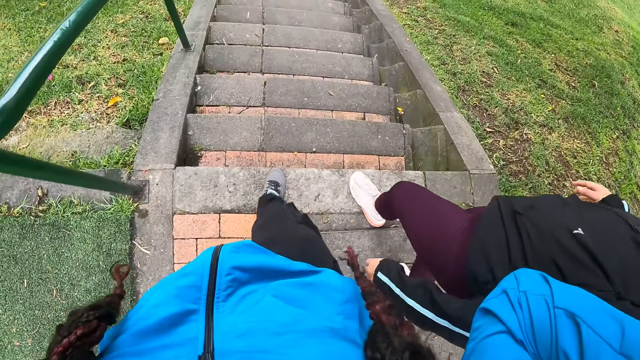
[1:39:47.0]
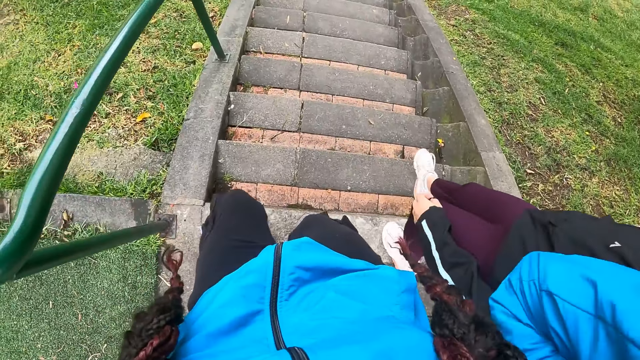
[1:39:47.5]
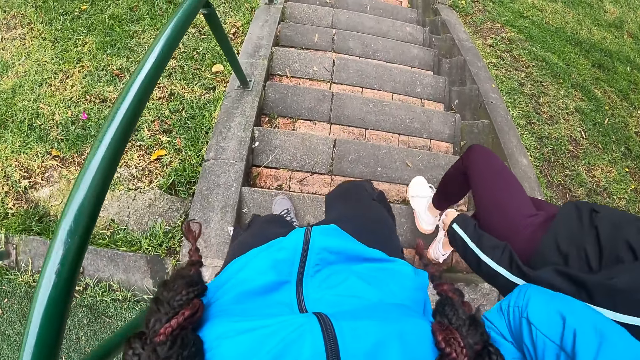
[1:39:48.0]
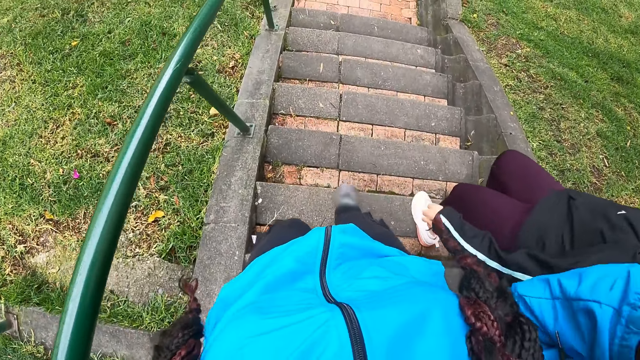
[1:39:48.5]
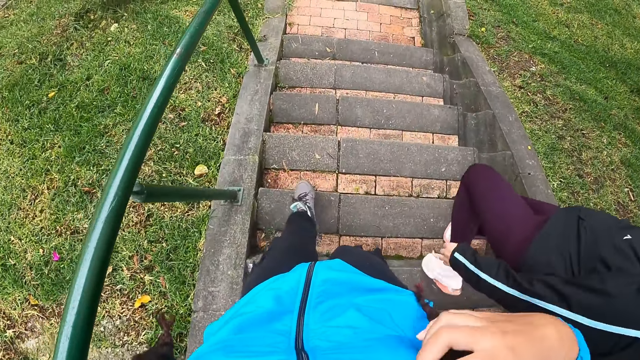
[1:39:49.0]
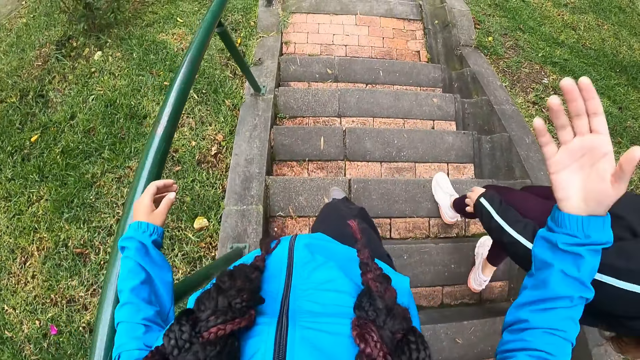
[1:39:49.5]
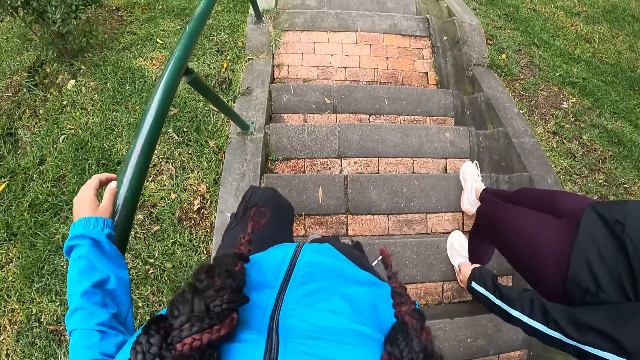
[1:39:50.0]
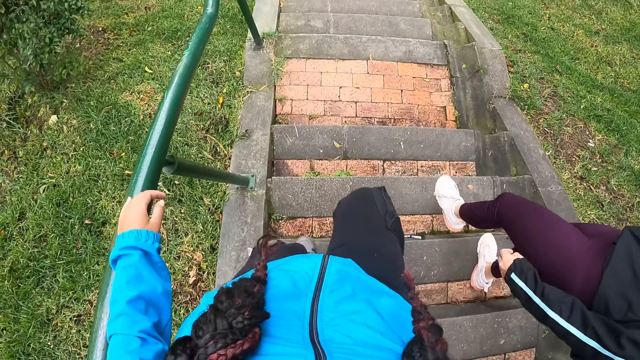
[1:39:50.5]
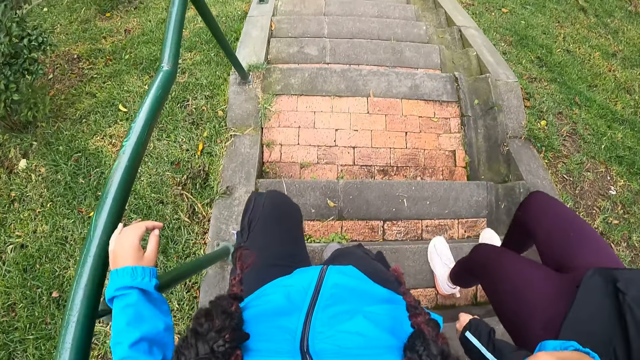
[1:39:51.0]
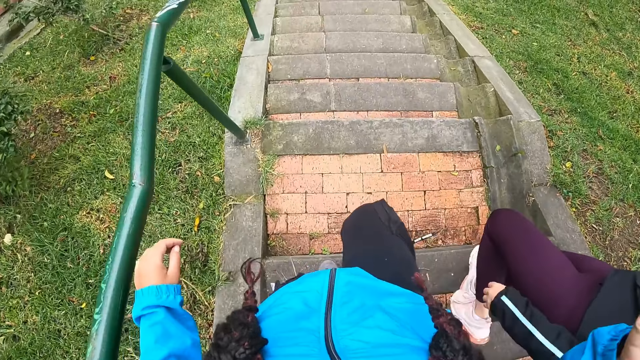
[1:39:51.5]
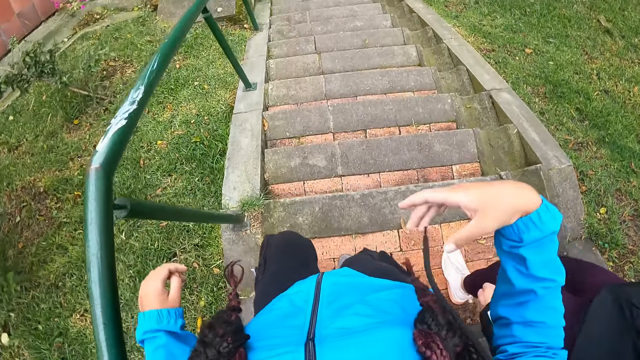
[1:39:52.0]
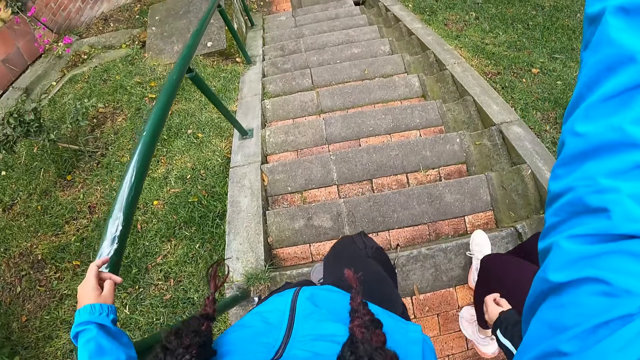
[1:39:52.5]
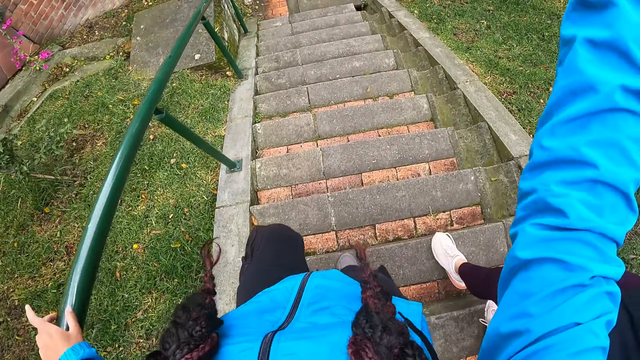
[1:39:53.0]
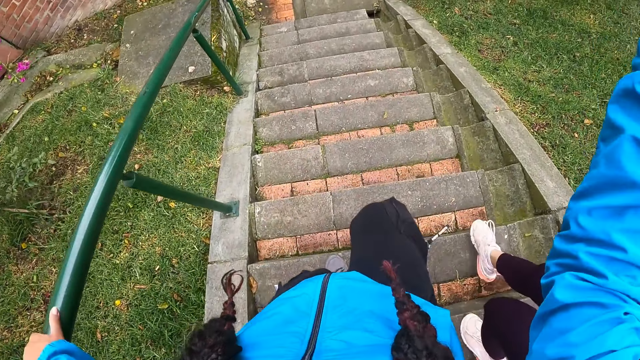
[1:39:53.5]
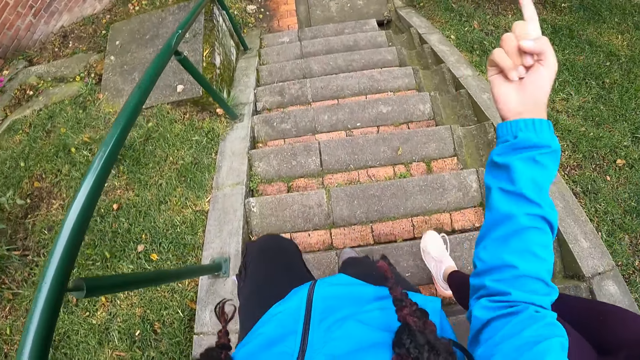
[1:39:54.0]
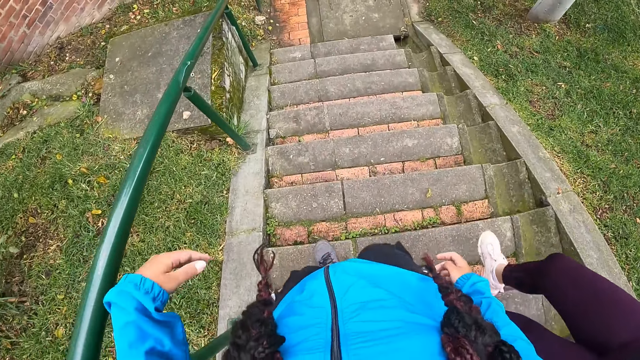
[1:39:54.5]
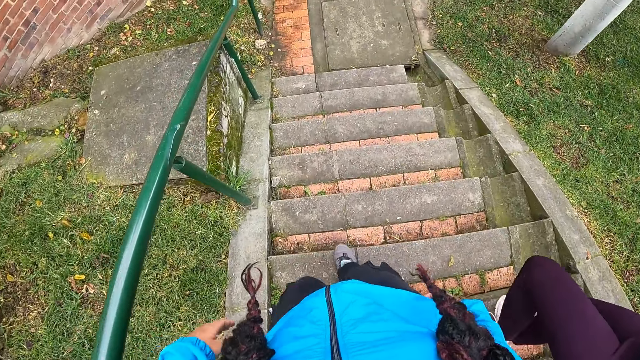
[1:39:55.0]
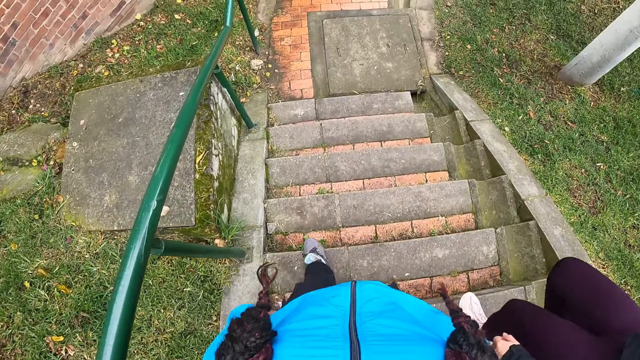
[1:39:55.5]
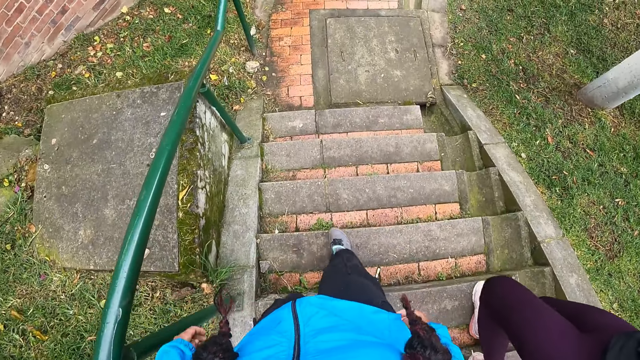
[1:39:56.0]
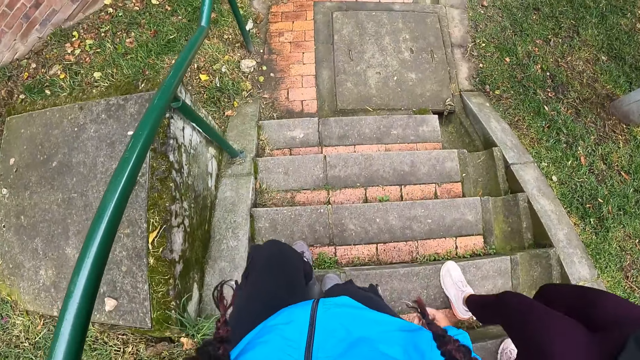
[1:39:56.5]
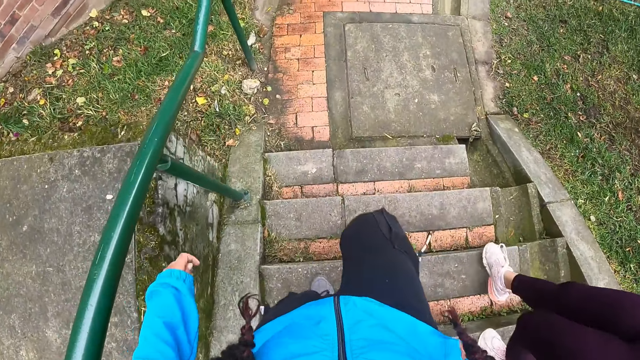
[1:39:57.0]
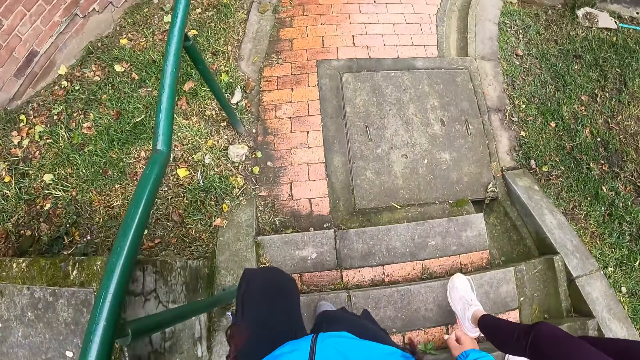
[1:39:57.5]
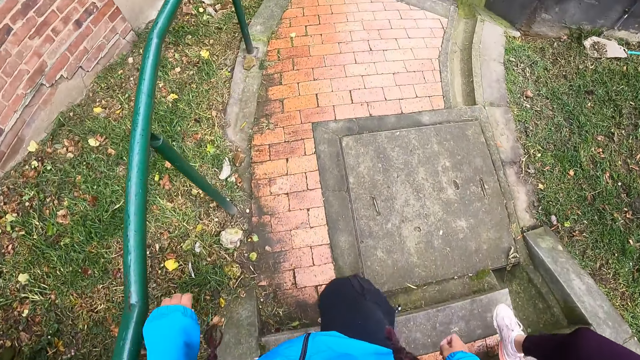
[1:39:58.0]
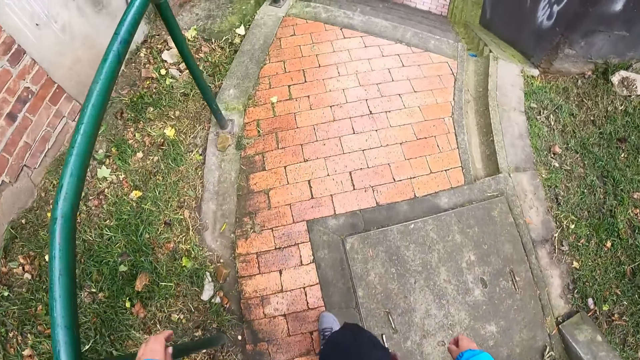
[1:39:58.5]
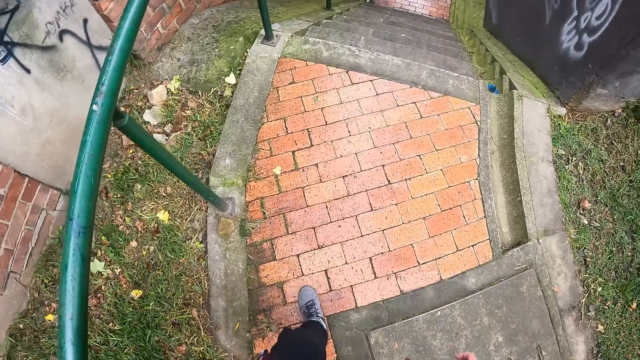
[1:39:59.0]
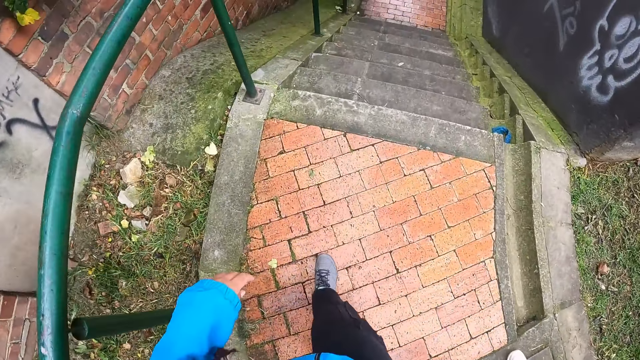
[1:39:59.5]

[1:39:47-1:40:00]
The camera wearer walks down stairs. They dialogue with a person. They walk down the stairs.

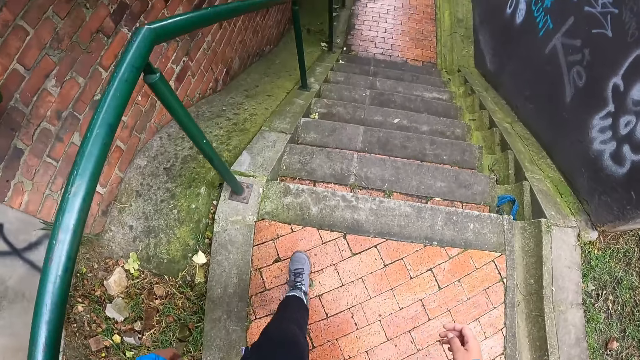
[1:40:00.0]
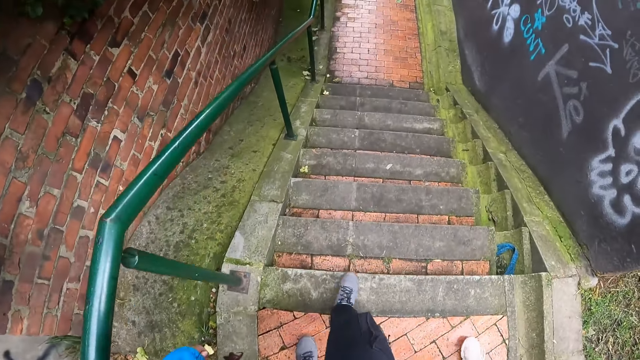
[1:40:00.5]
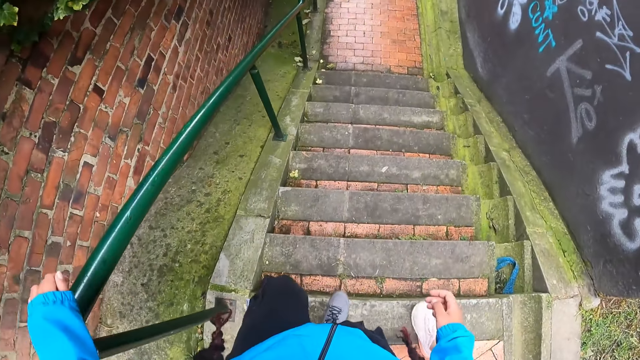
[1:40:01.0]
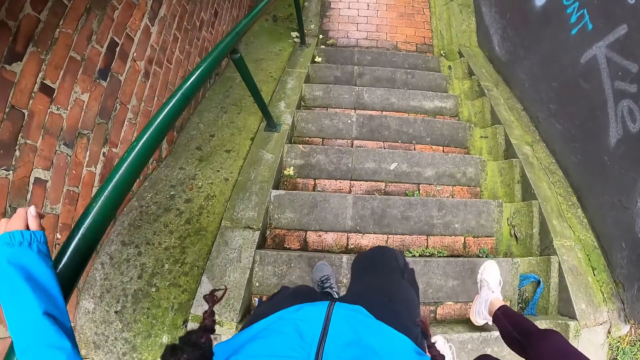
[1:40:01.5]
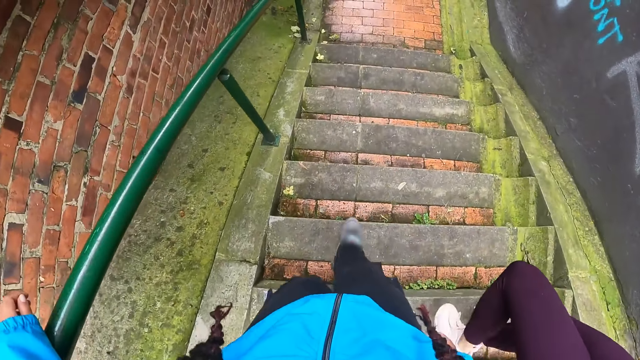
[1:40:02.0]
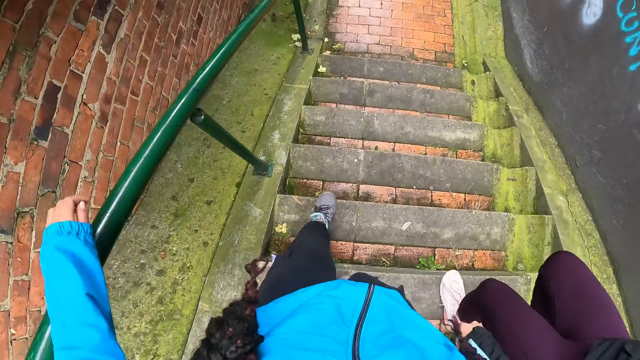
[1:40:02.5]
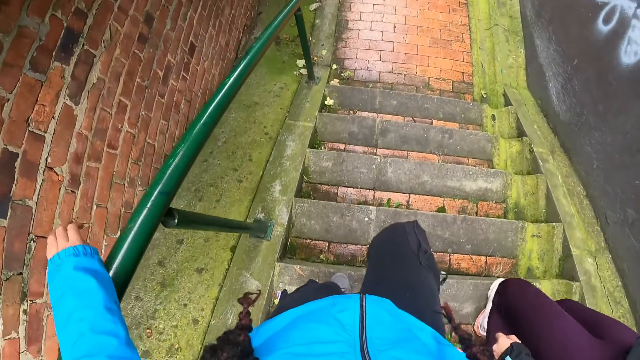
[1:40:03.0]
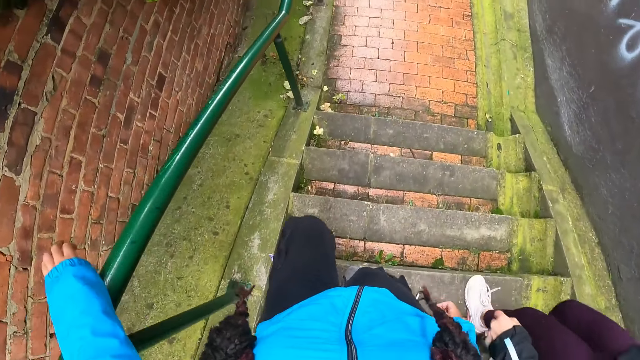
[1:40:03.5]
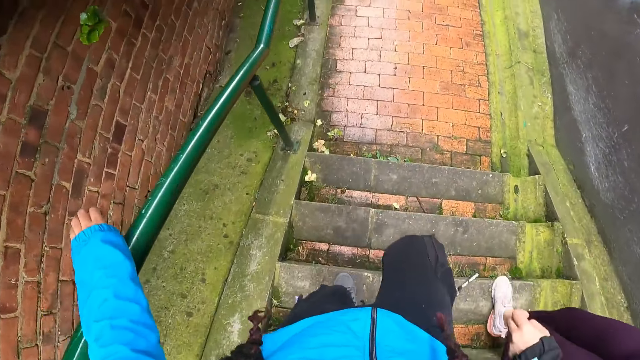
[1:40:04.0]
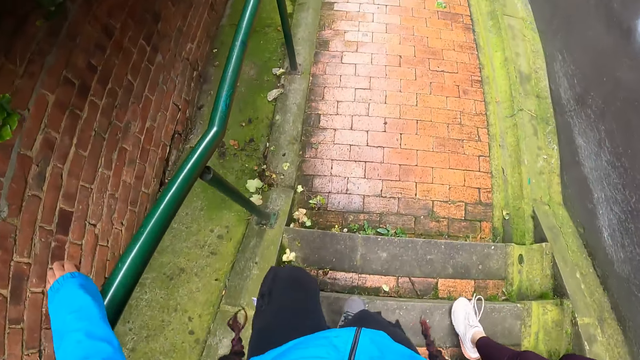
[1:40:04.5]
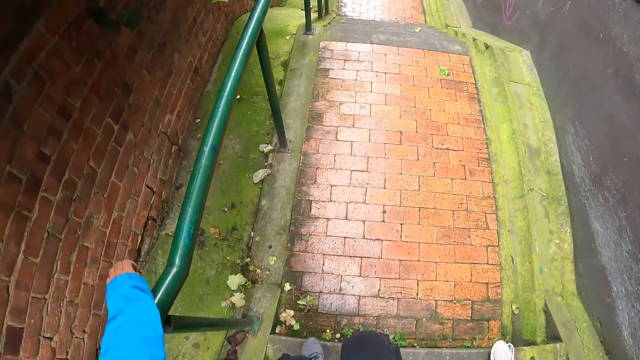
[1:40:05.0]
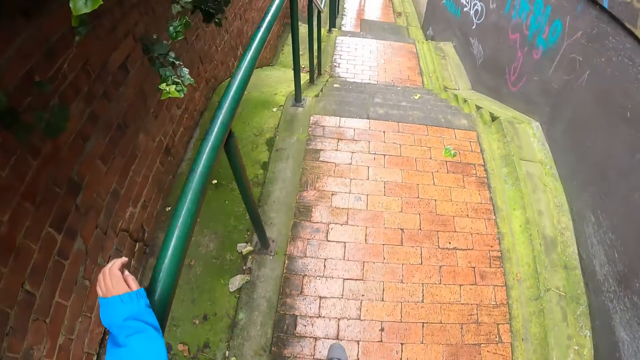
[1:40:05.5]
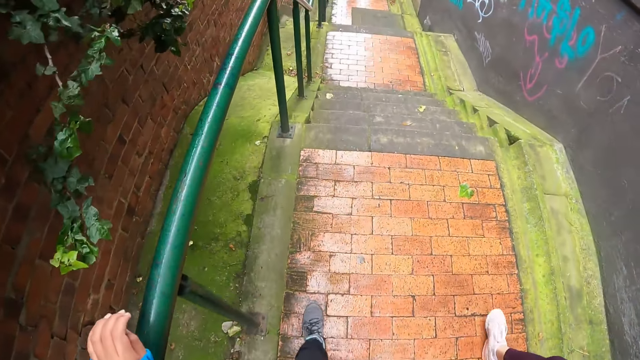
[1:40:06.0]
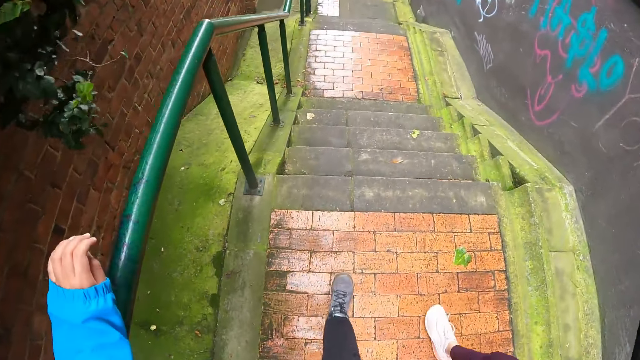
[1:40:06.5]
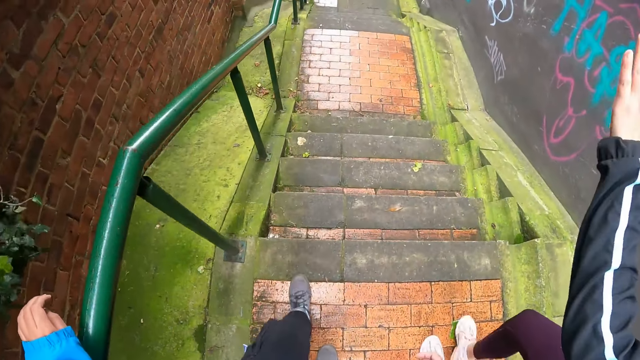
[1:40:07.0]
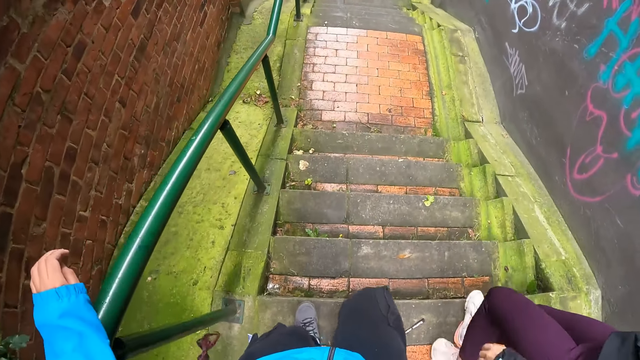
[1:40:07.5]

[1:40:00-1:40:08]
The camera wearer holds a stair grill.
